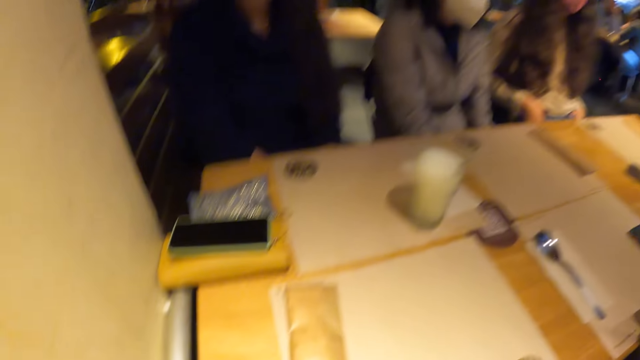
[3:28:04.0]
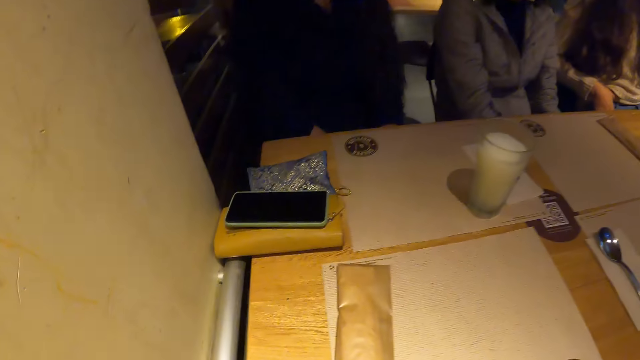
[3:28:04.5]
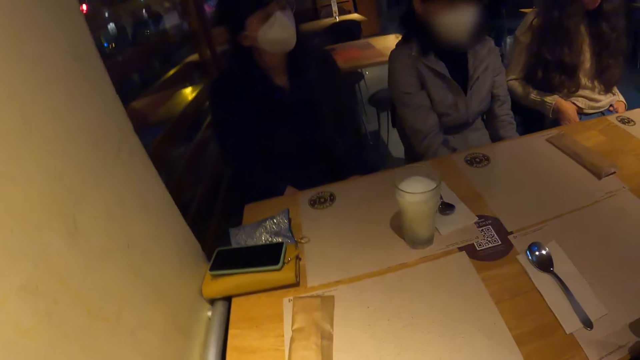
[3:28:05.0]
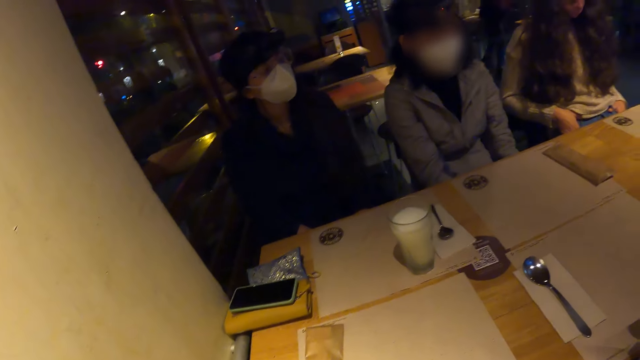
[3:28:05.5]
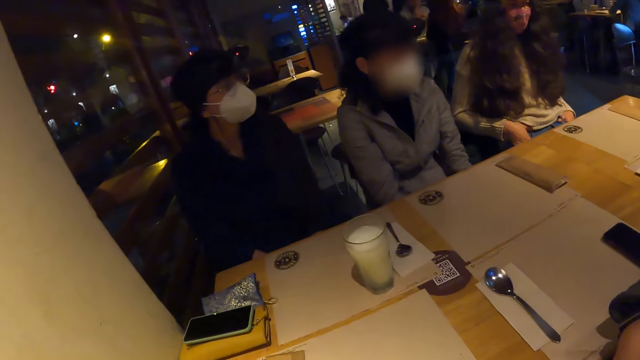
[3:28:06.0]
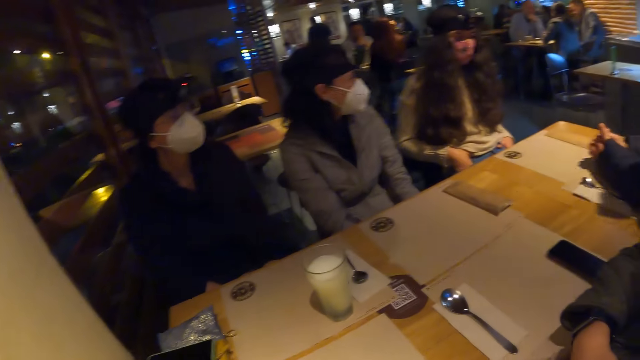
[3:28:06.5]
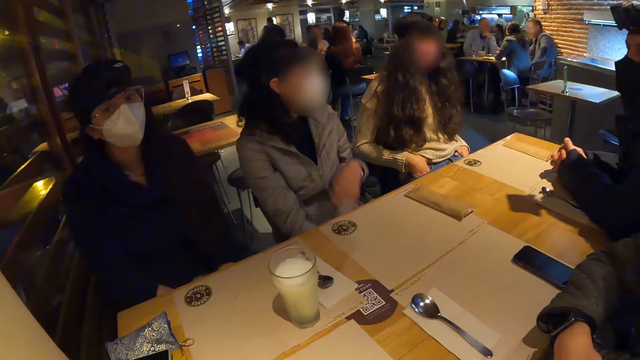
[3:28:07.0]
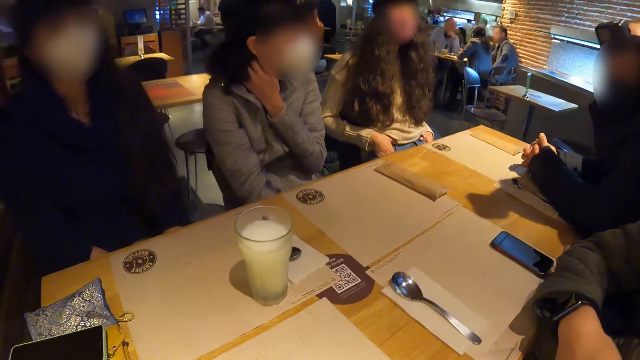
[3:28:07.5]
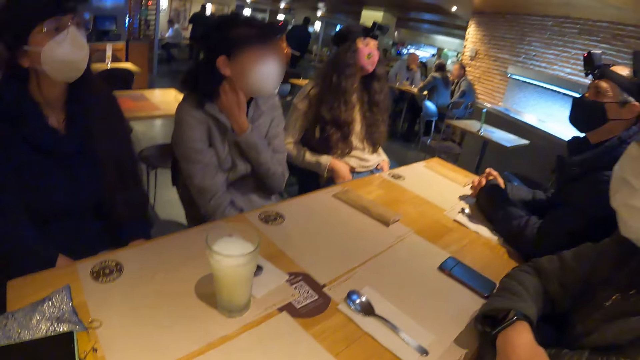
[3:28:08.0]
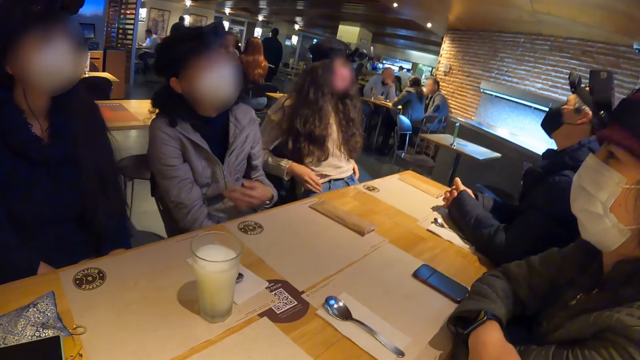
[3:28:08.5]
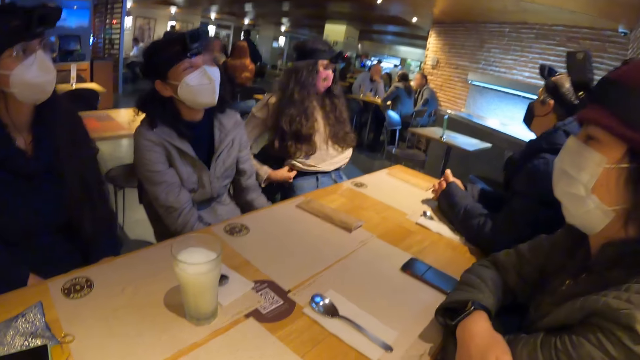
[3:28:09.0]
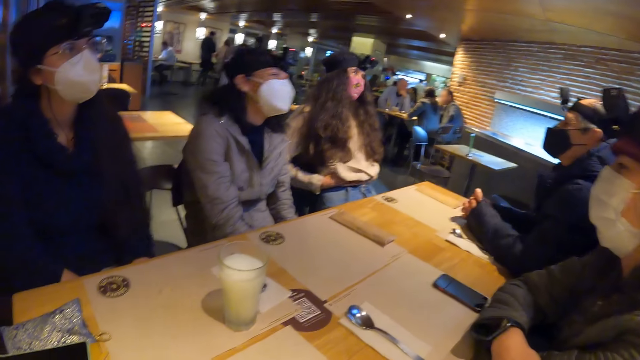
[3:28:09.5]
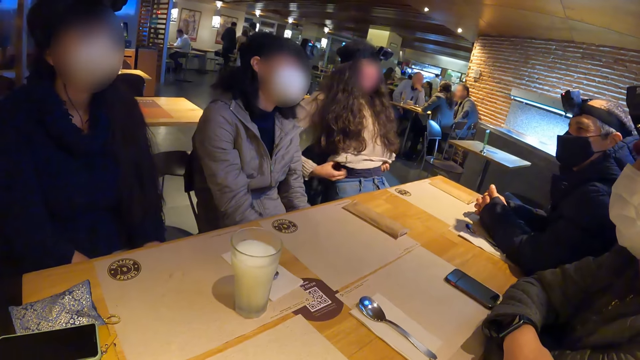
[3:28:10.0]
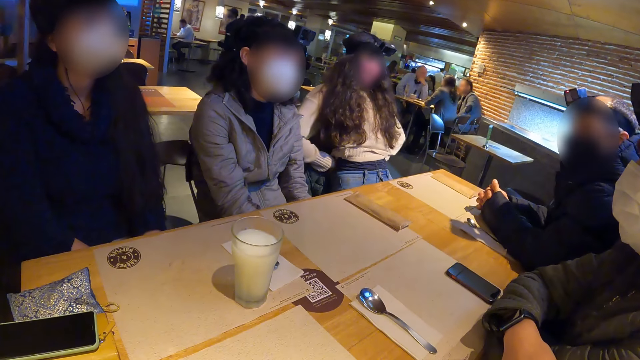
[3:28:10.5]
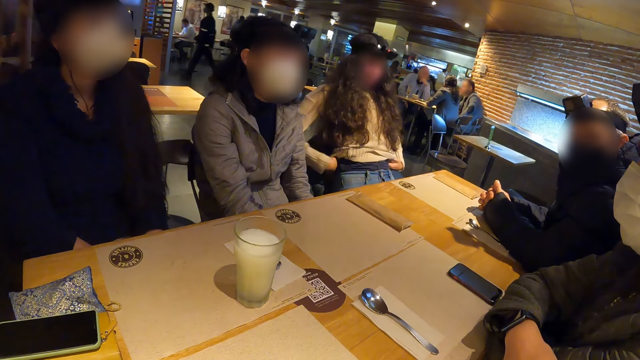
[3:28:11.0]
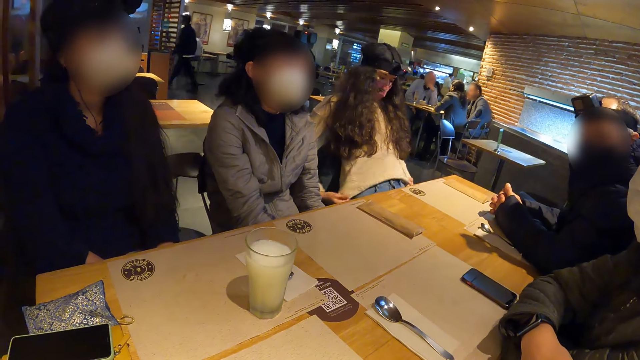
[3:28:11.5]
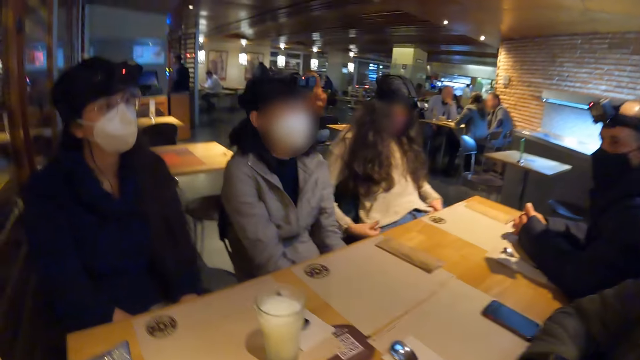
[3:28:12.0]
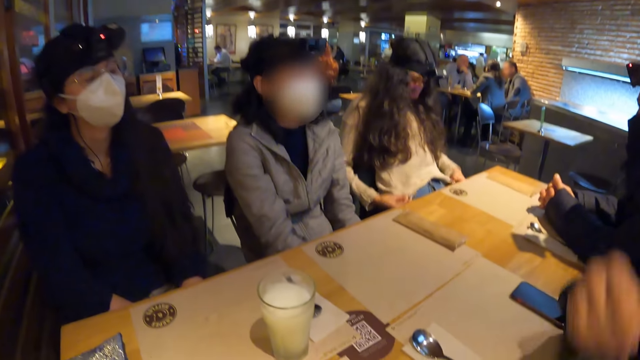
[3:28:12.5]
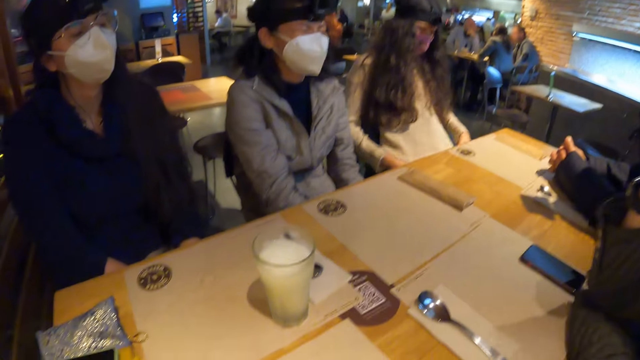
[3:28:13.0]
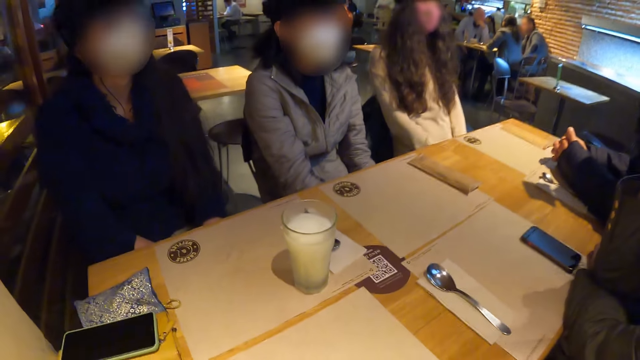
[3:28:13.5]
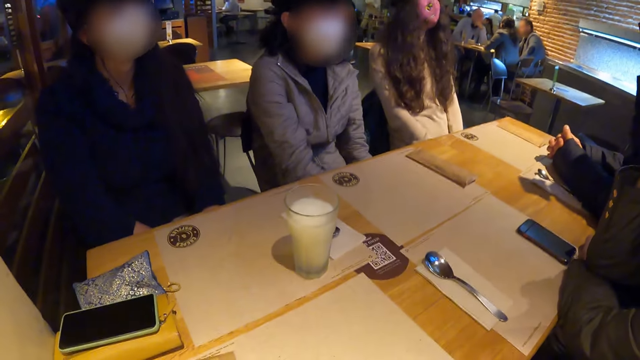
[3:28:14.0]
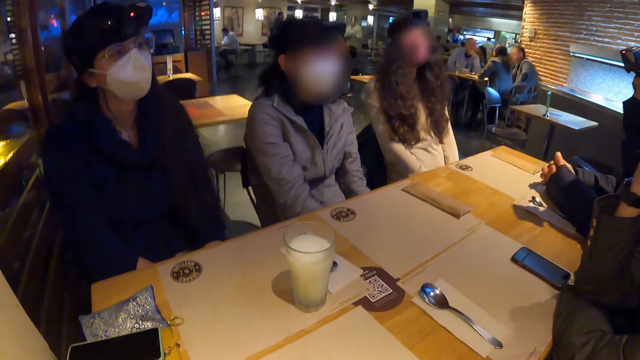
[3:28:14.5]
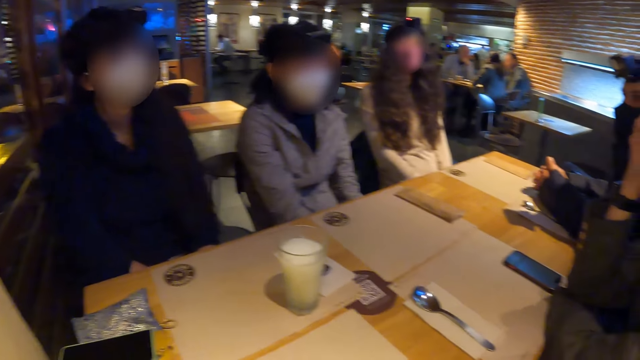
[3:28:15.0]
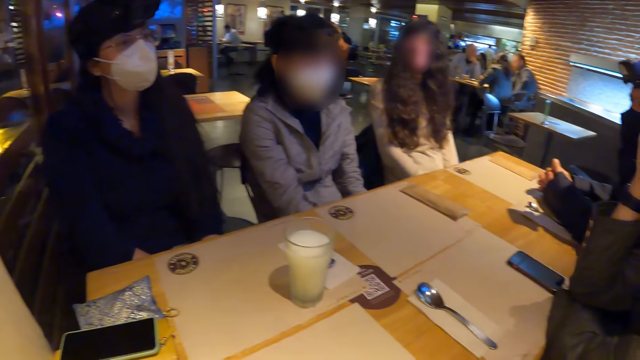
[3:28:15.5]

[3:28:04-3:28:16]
A woman adjusts her clothes with her hands.

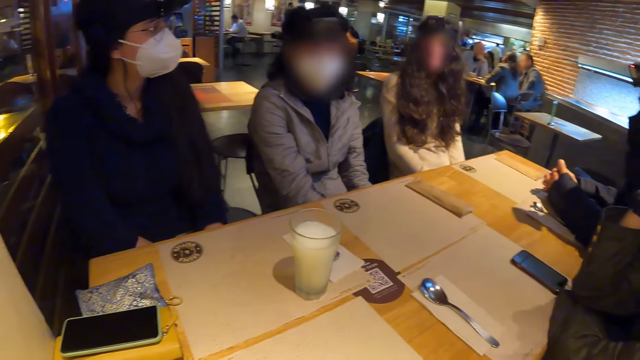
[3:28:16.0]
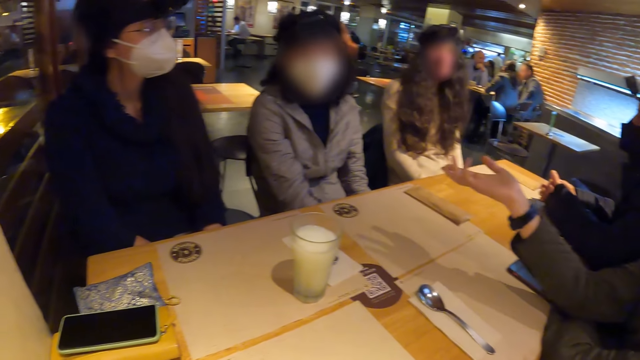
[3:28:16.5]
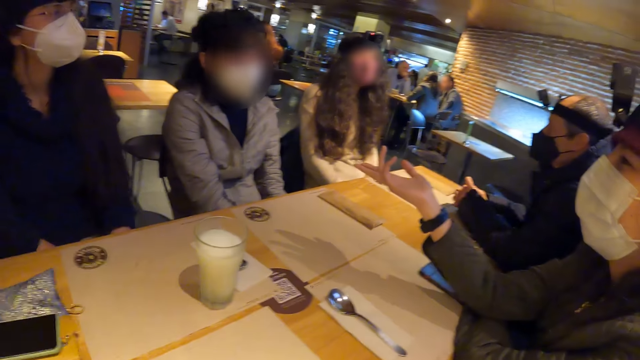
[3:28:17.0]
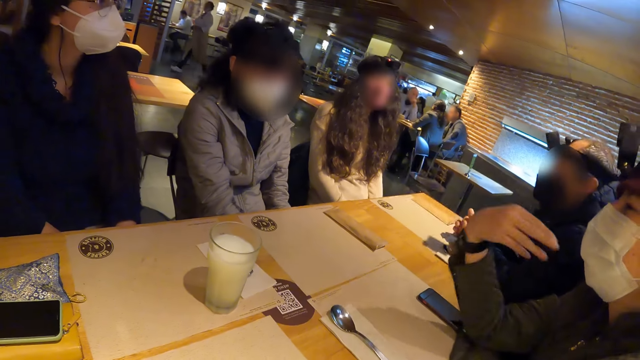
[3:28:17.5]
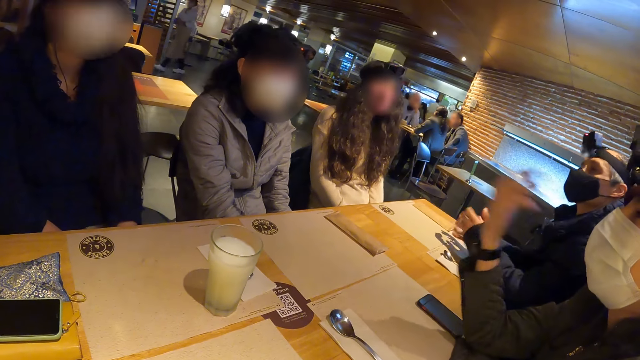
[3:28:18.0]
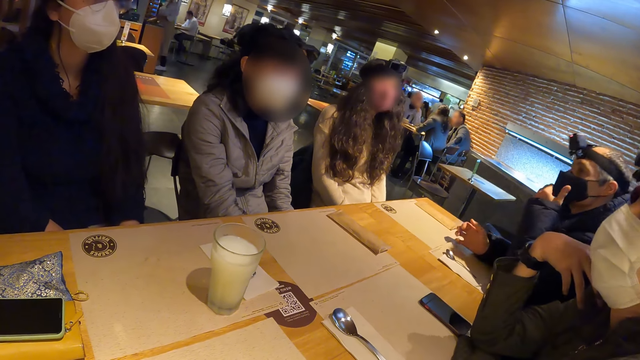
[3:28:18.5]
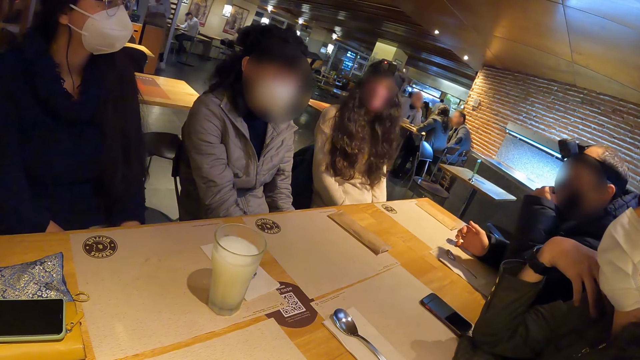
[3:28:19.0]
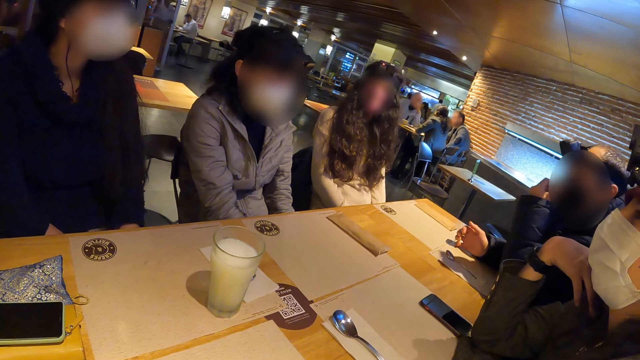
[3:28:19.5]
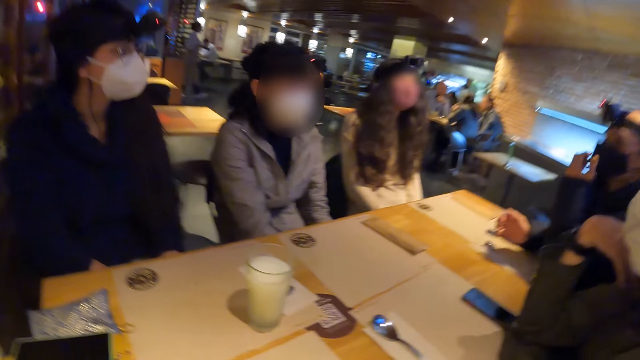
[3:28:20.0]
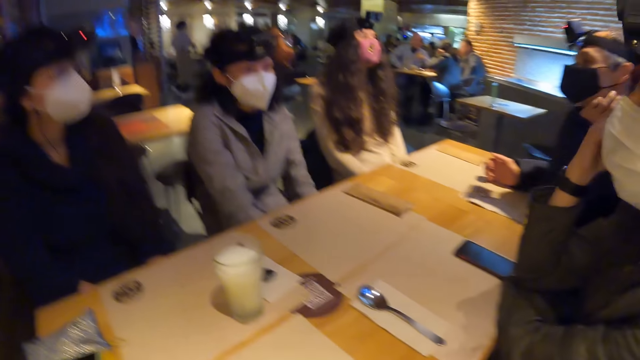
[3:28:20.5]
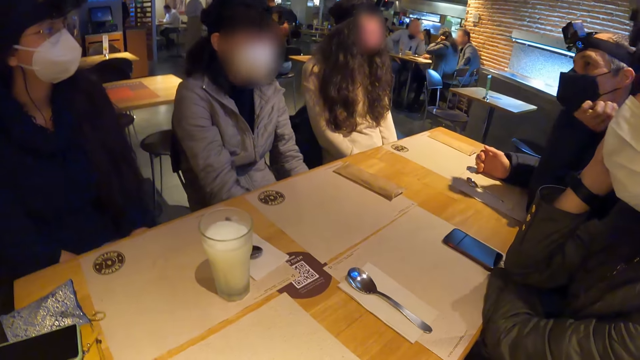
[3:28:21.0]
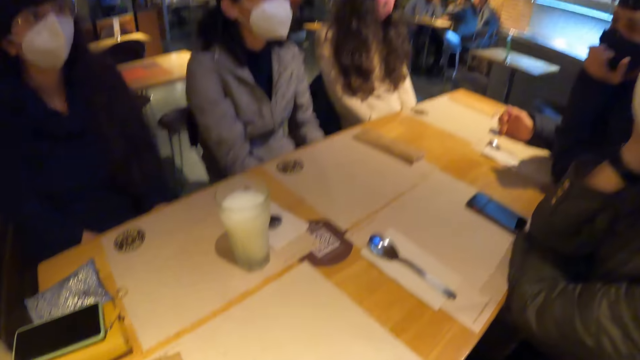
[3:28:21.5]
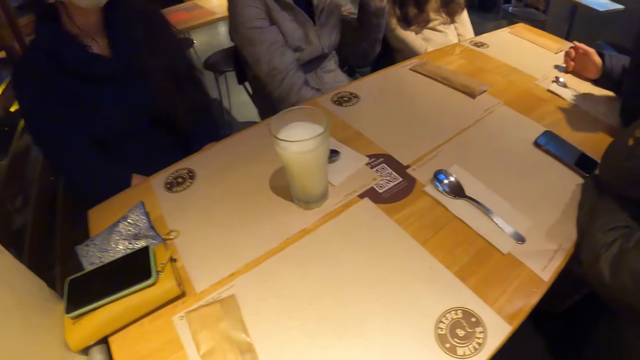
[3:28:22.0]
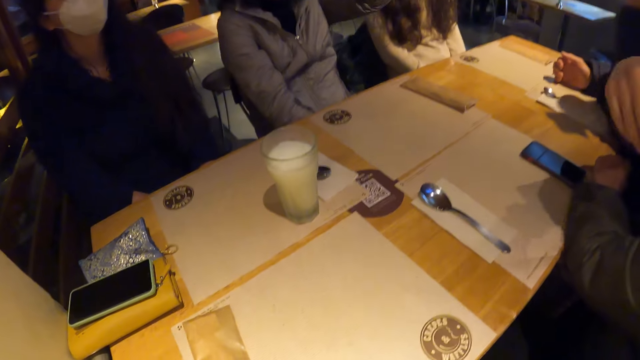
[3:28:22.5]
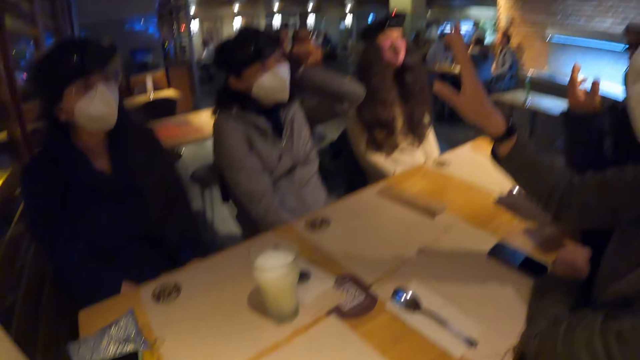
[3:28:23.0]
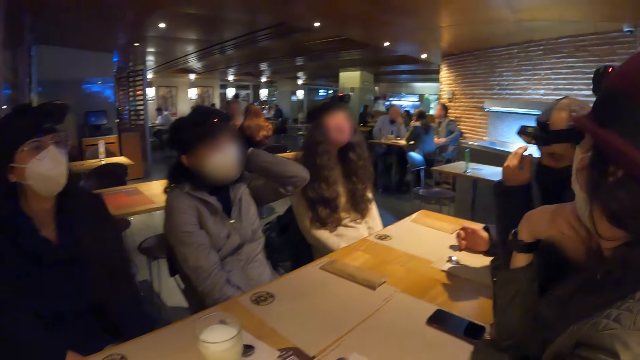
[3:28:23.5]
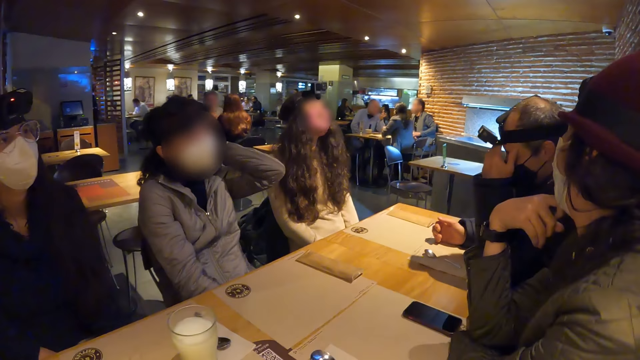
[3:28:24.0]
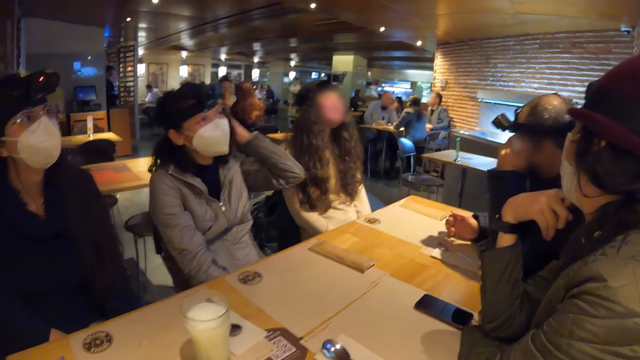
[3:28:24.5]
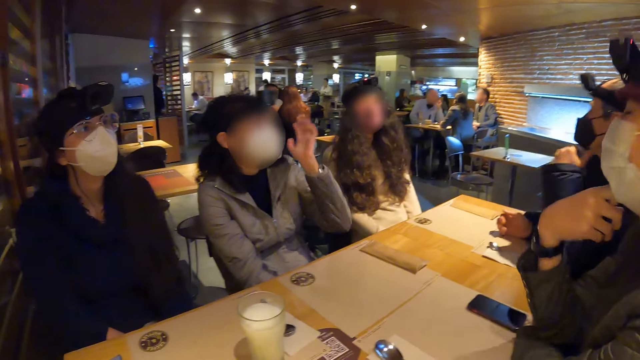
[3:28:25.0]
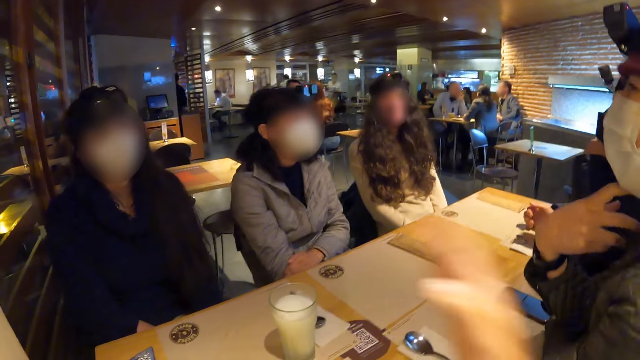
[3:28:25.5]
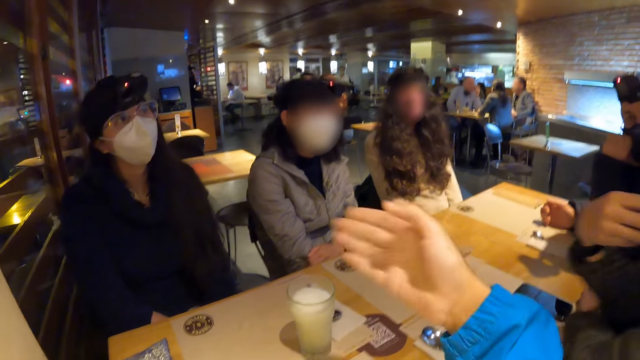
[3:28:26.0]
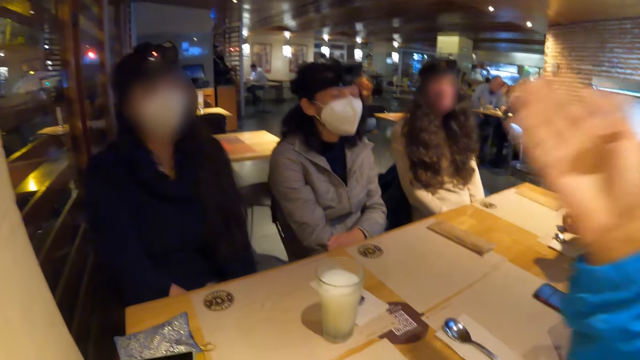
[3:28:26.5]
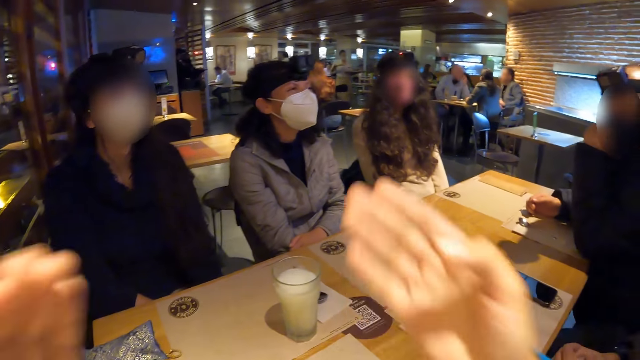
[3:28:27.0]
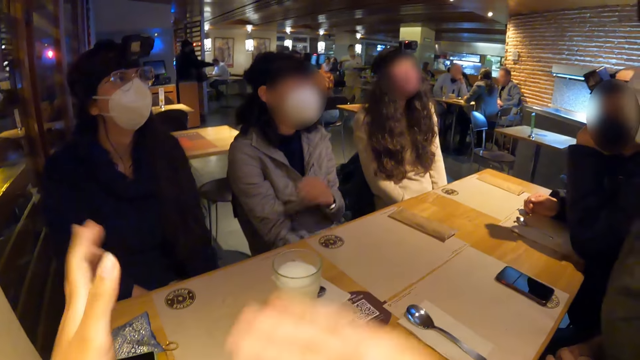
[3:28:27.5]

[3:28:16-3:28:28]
A man adjusts his nose mask with his left hand. The camera wearer raises a hand. They swing the hand.
